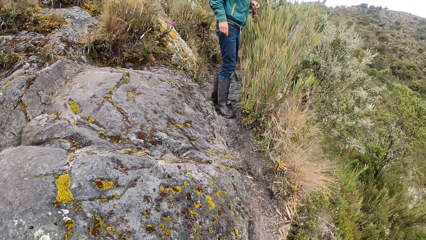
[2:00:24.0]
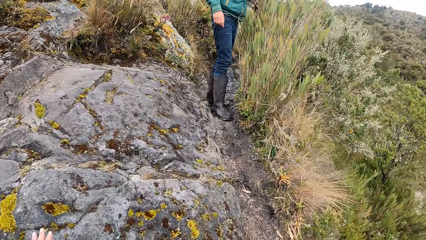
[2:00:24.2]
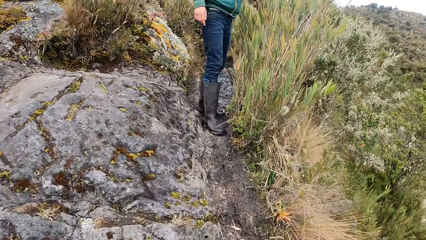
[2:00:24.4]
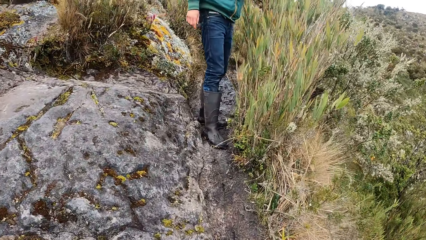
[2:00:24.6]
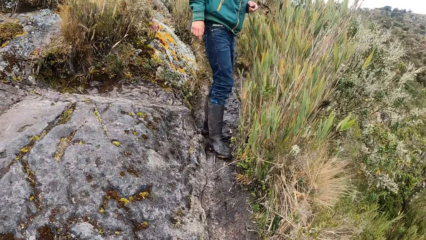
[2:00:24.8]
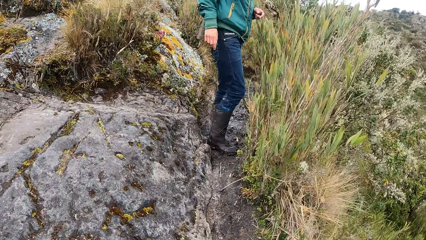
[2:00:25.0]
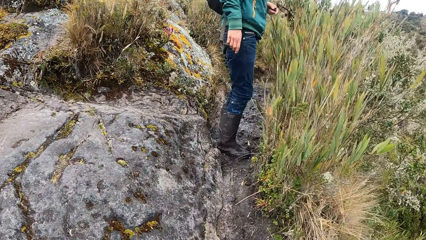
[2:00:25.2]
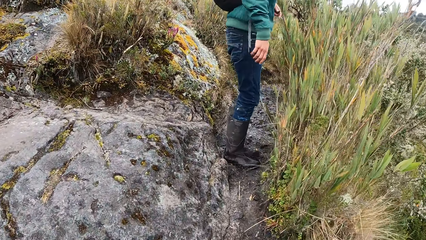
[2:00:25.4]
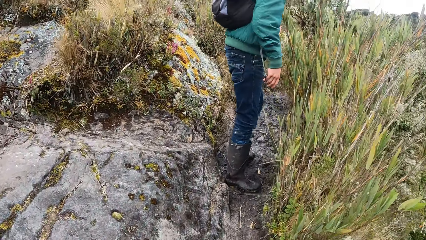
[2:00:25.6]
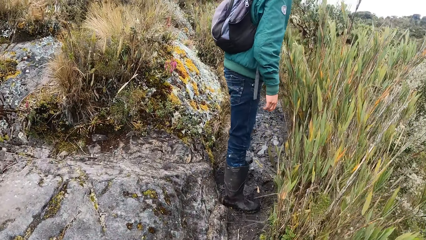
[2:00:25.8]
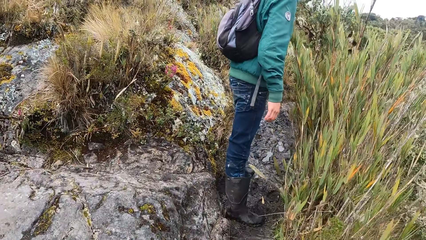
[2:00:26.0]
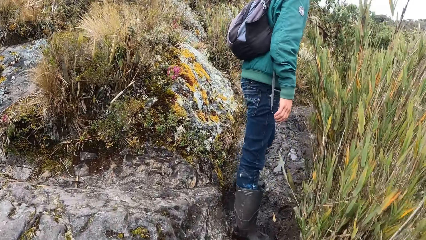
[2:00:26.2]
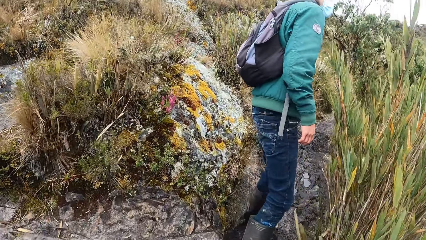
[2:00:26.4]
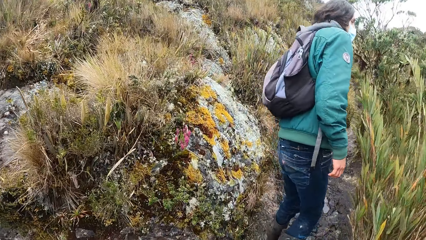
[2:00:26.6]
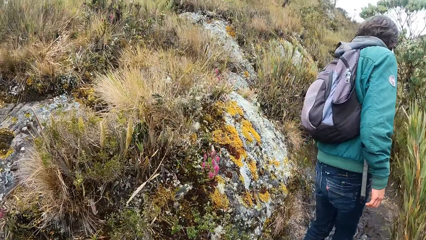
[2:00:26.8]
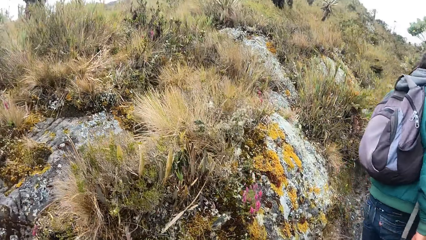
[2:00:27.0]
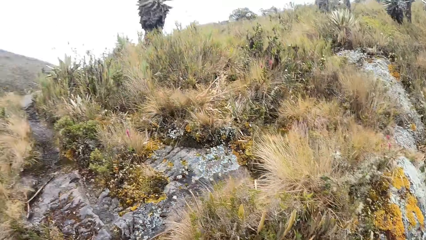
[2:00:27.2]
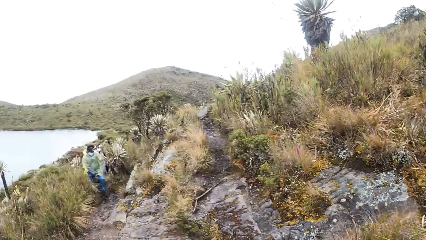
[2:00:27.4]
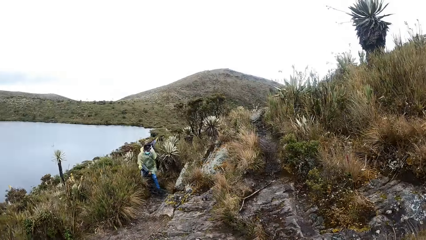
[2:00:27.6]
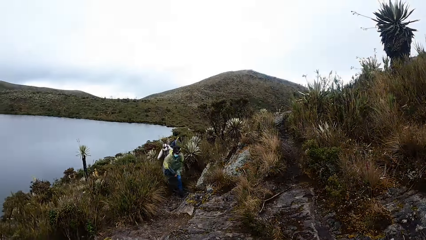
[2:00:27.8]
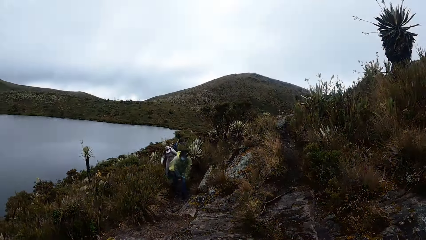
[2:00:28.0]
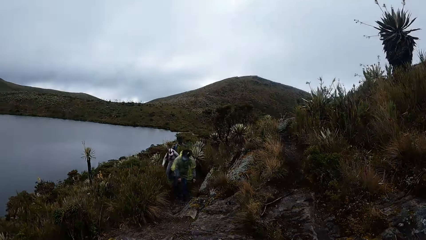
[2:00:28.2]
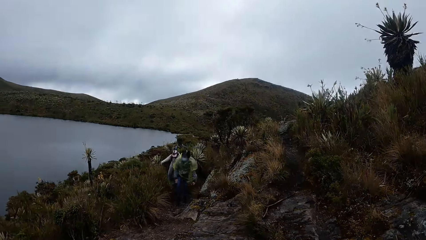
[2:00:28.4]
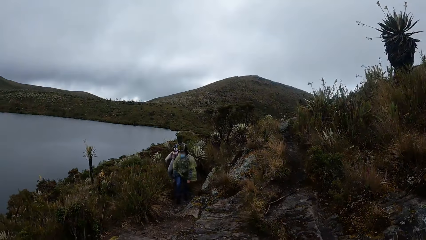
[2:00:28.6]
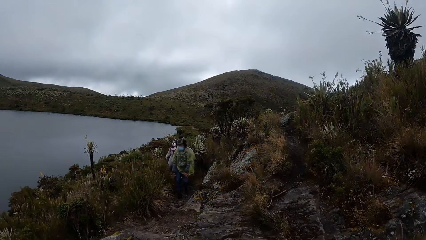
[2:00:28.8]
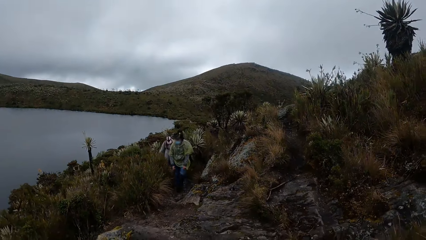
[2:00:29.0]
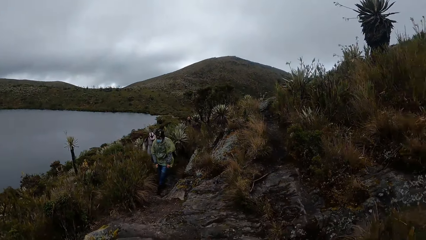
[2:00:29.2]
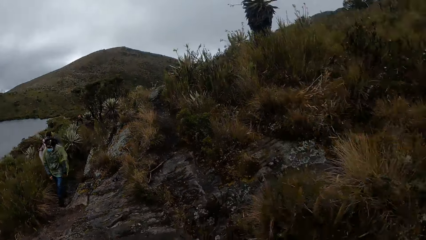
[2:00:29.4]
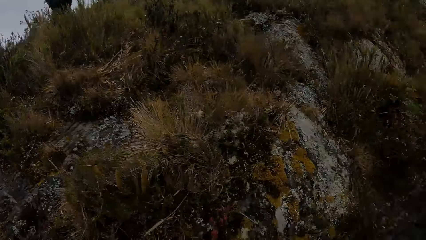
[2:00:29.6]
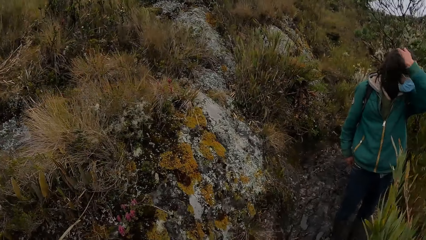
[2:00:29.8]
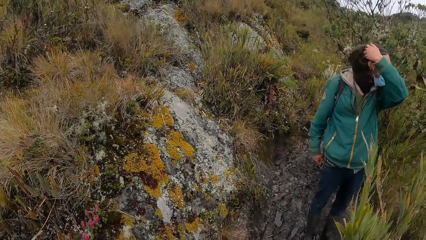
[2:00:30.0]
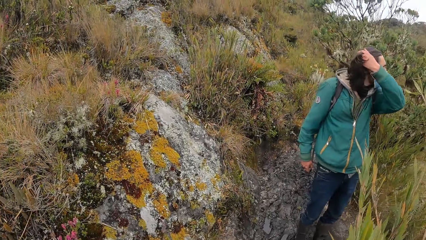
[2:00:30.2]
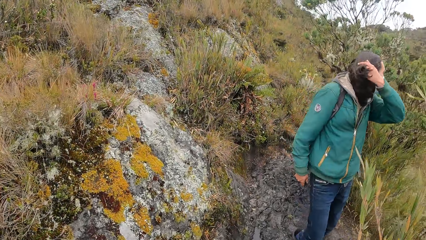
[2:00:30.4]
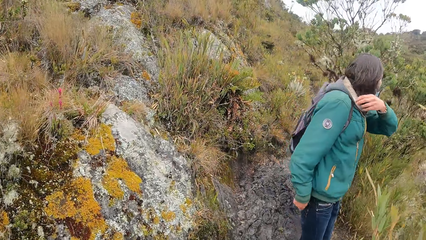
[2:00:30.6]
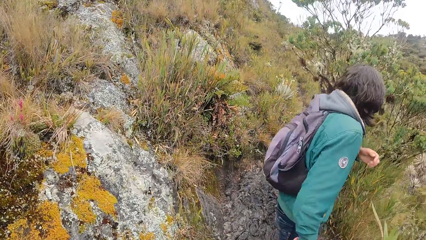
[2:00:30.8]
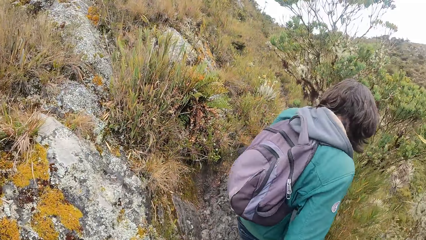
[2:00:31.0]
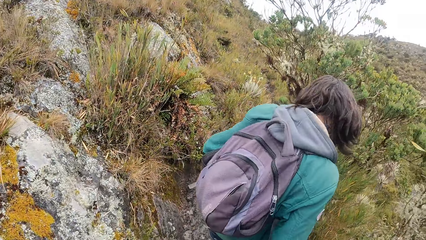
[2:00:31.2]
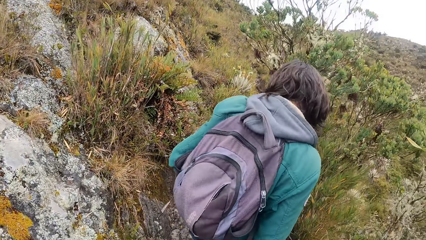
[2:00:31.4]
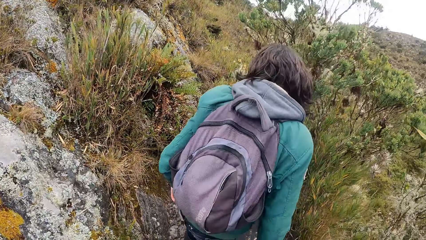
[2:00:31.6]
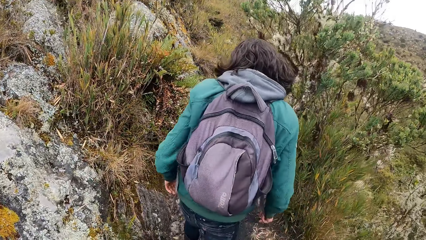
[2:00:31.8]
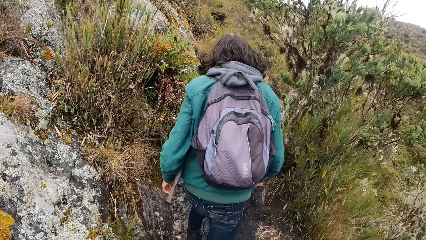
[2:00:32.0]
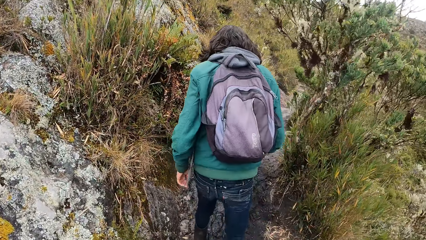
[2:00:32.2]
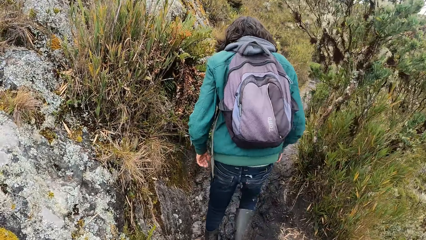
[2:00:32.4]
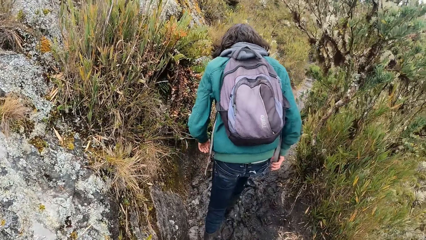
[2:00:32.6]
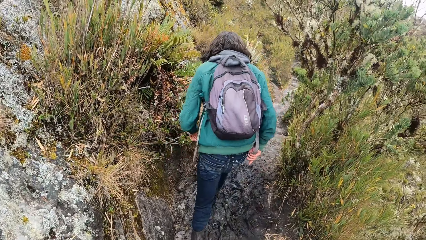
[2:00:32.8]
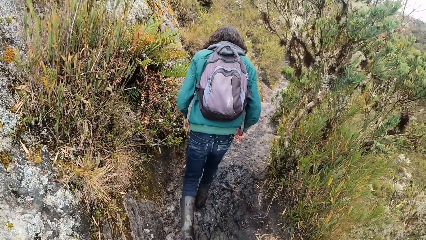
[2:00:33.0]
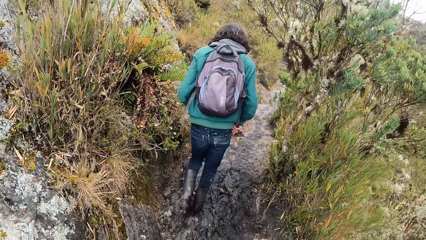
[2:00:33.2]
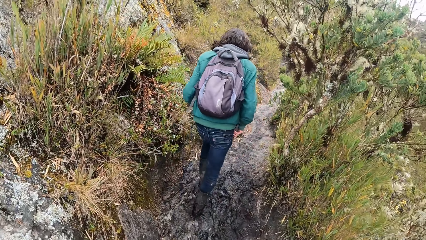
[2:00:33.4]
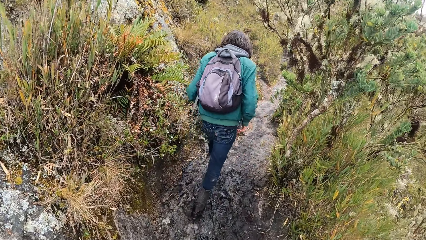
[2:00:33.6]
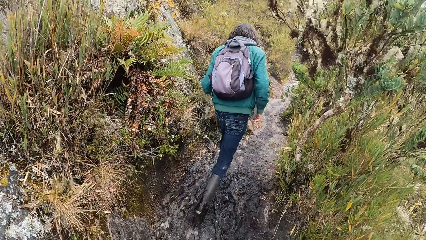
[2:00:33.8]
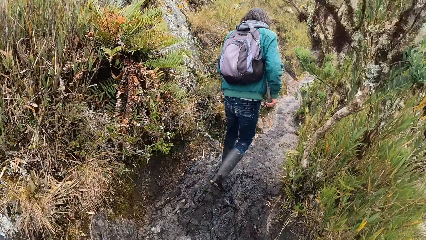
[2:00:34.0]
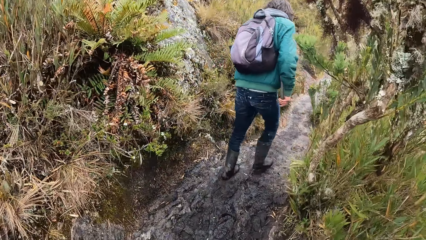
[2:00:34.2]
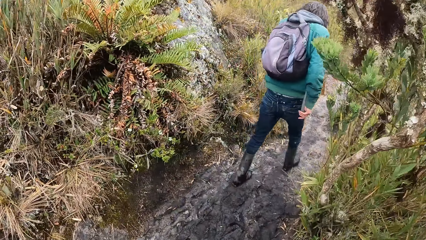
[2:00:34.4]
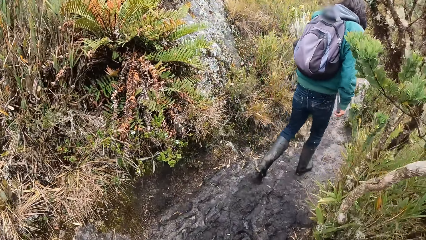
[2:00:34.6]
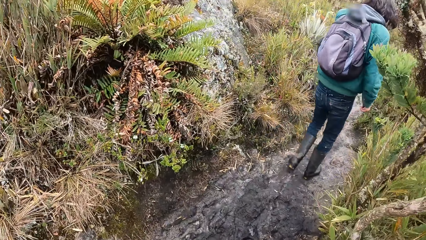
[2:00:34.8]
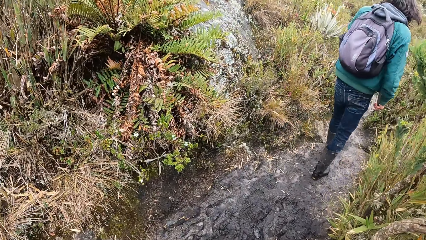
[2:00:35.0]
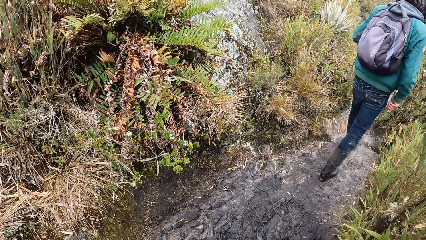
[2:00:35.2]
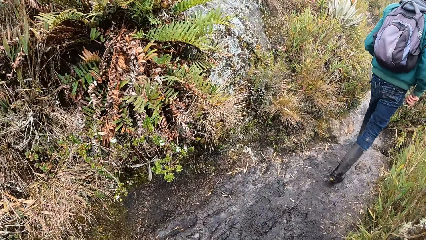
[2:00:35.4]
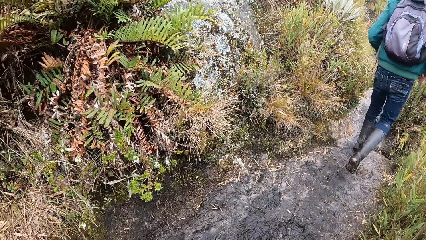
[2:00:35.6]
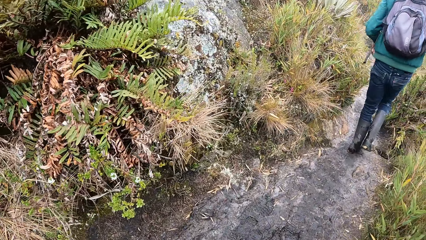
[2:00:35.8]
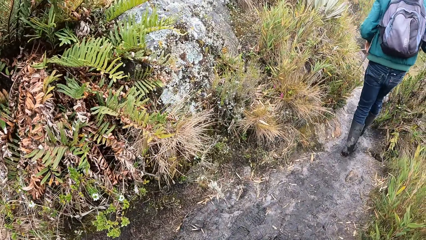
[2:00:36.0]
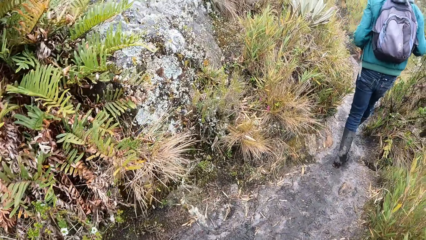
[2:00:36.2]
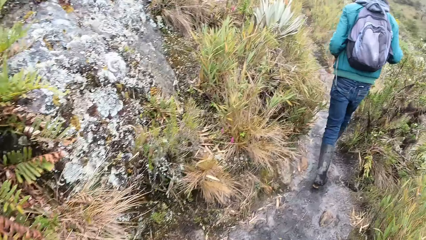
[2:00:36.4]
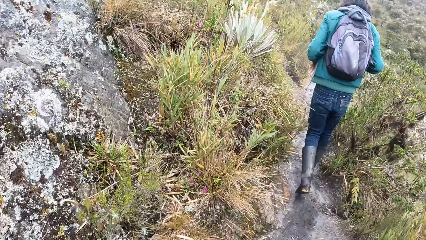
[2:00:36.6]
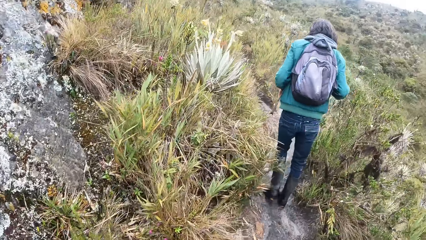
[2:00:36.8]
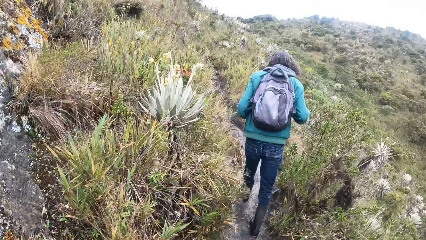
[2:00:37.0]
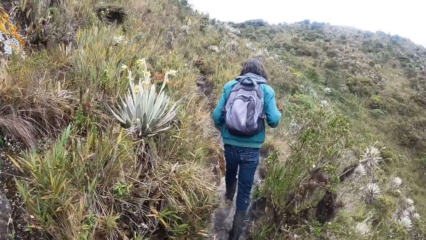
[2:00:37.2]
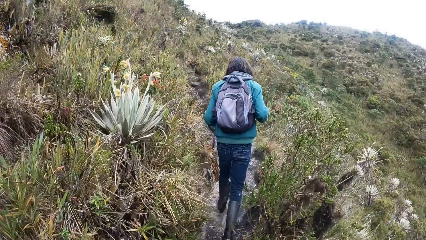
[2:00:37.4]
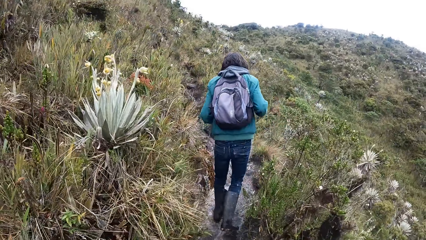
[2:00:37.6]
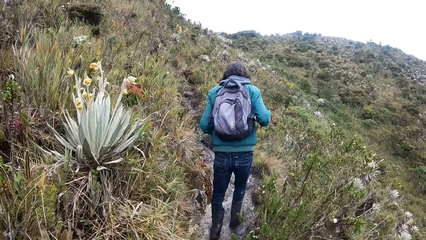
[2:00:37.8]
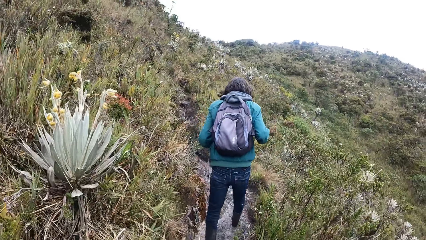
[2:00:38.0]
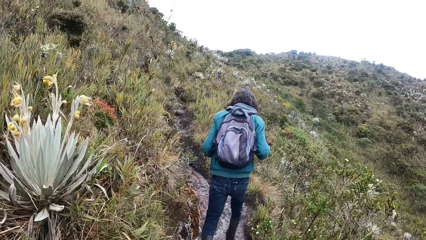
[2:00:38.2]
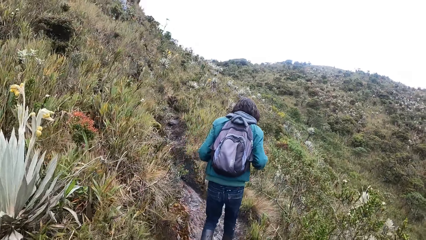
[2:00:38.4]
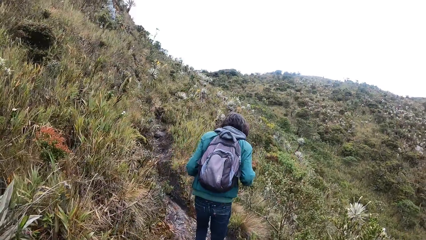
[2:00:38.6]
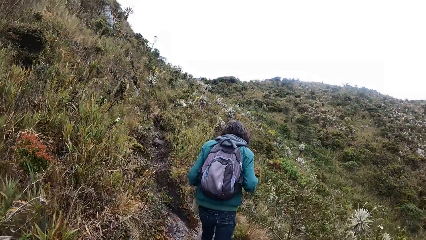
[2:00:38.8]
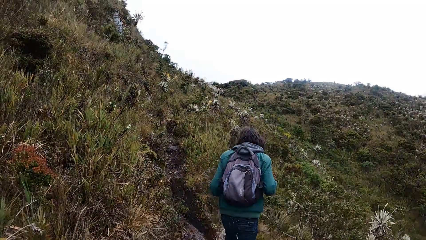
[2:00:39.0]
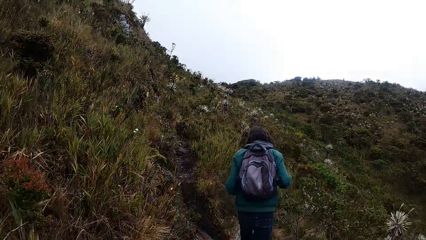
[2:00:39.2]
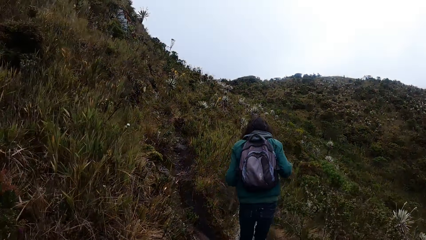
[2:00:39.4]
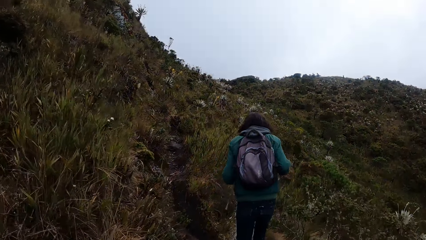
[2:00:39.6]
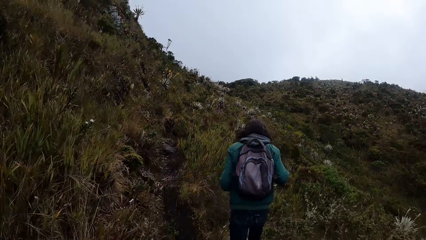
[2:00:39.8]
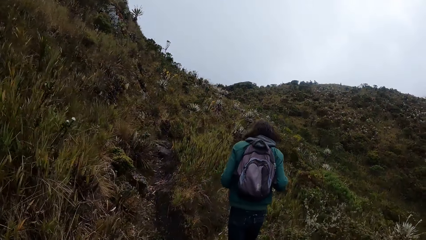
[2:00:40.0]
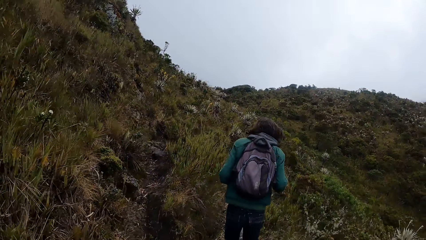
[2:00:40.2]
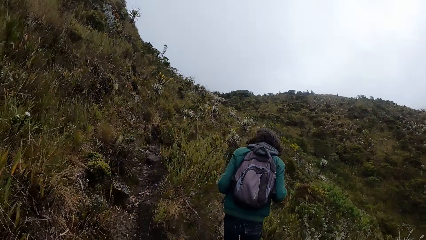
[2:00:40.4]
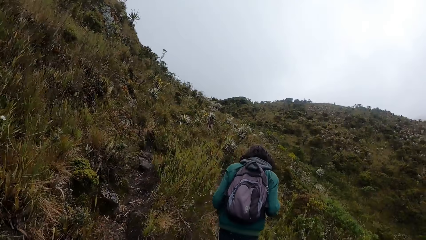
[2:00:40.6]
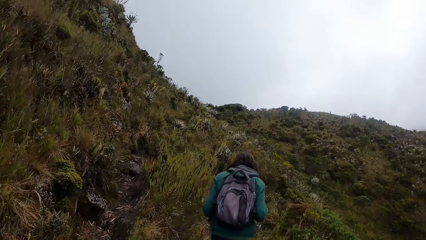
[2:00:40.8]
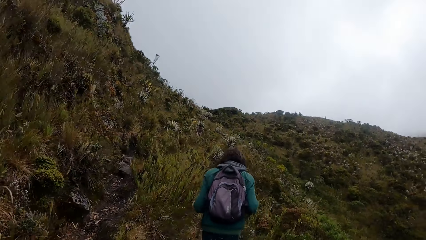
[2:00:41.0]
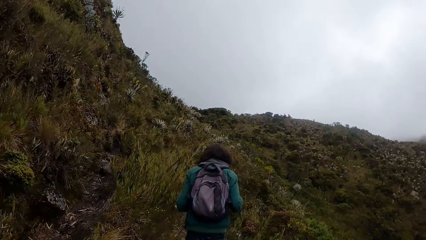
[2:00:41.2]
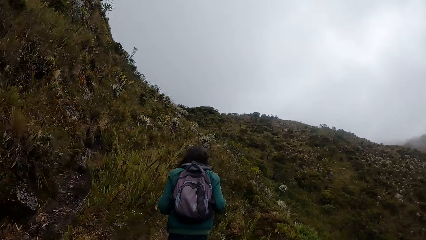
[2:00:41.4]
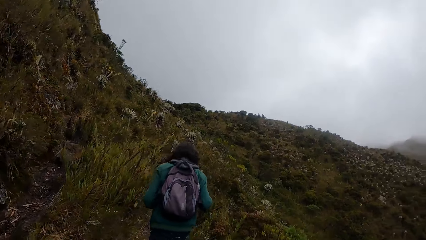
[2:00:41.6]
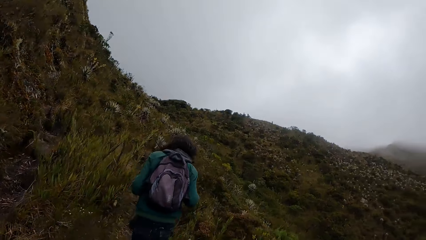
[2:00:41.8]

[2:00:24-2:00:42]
The camera wearer walks around the mountains and looks around the mountains. A man pulls his hair and walks around the mountains. The camera wearer walks around the mountains.
